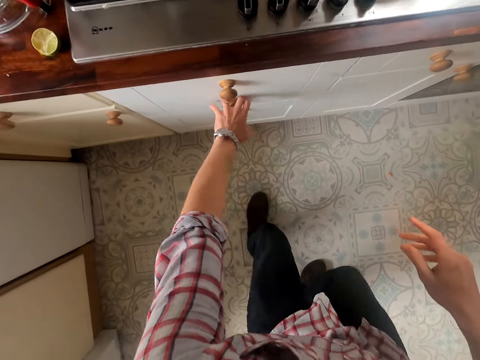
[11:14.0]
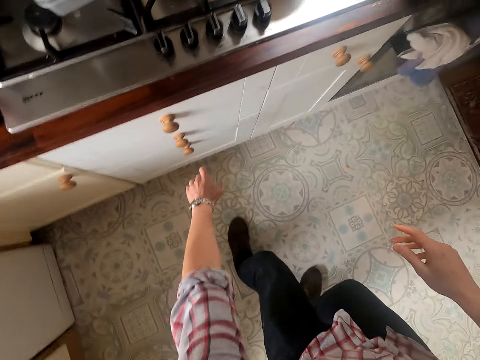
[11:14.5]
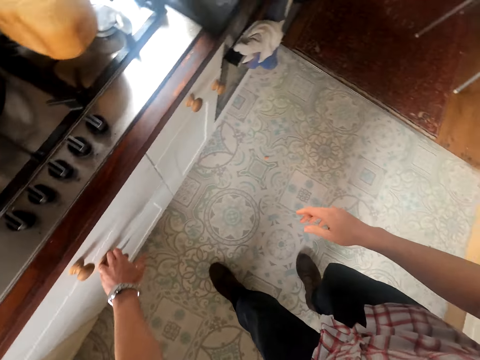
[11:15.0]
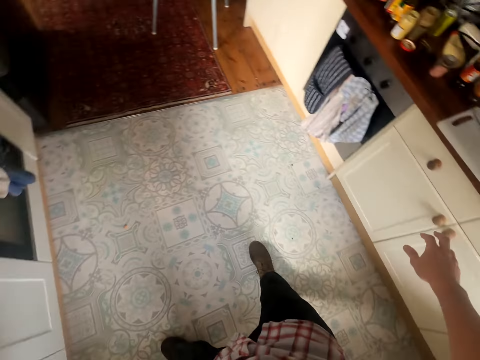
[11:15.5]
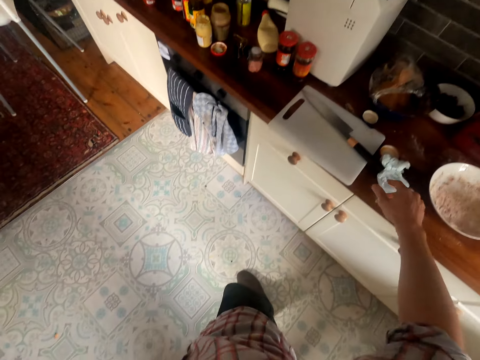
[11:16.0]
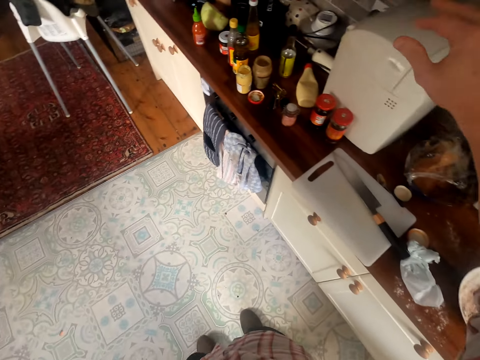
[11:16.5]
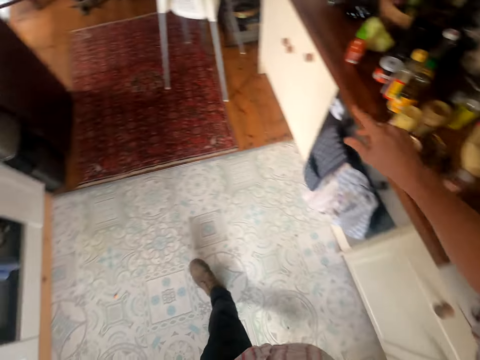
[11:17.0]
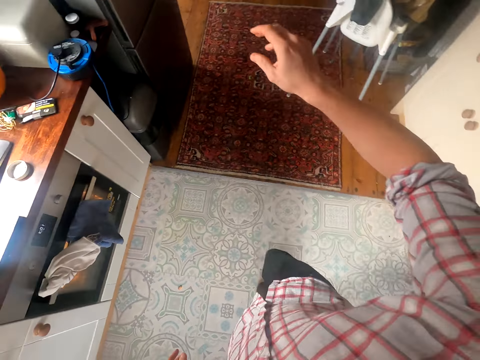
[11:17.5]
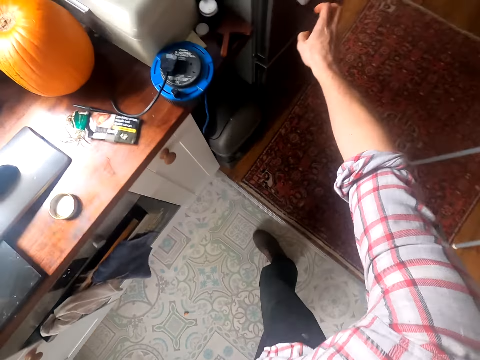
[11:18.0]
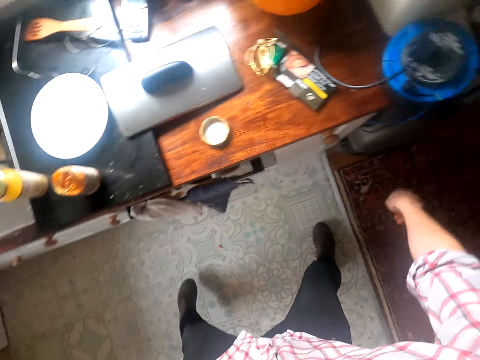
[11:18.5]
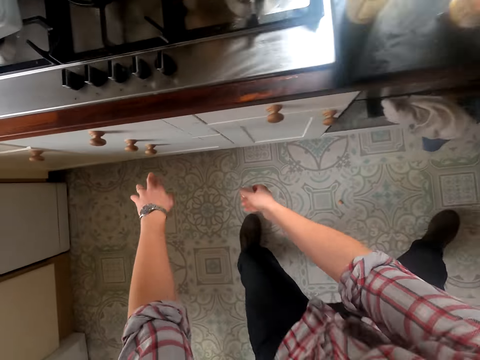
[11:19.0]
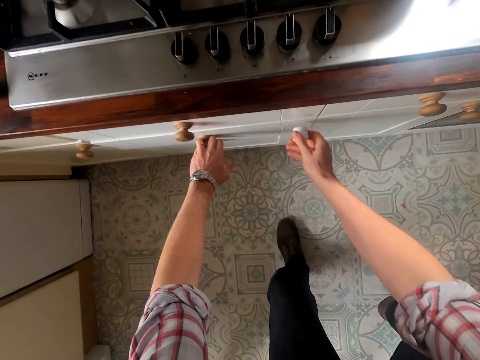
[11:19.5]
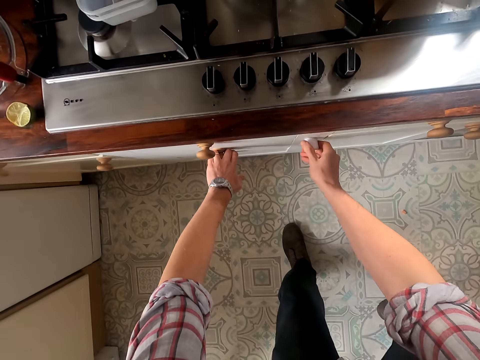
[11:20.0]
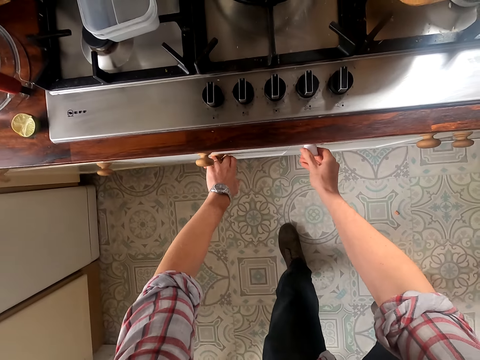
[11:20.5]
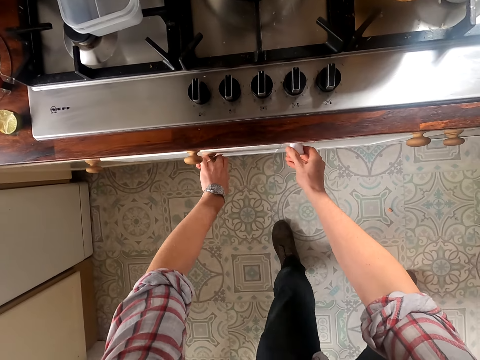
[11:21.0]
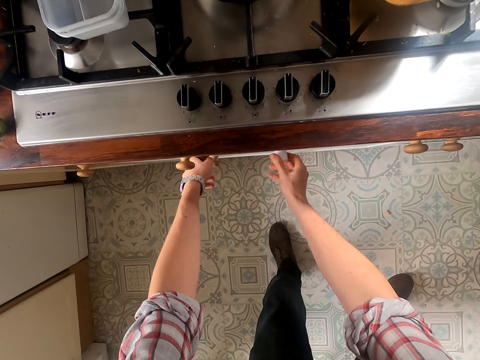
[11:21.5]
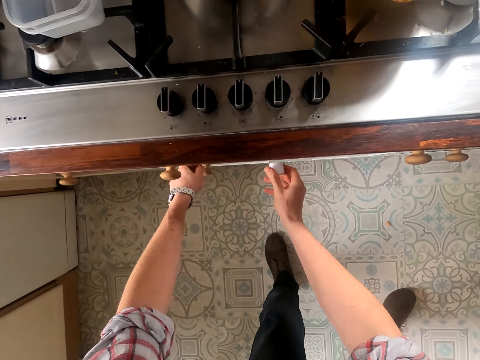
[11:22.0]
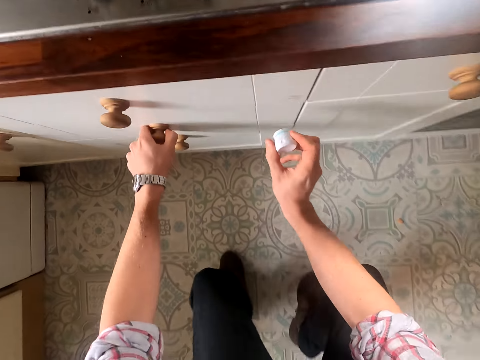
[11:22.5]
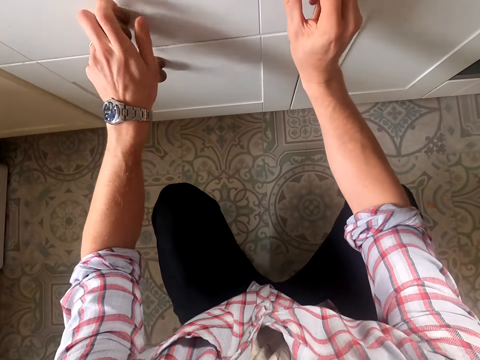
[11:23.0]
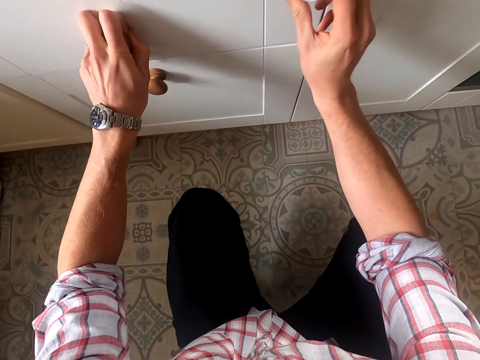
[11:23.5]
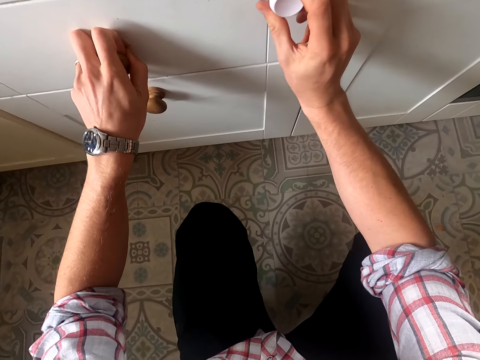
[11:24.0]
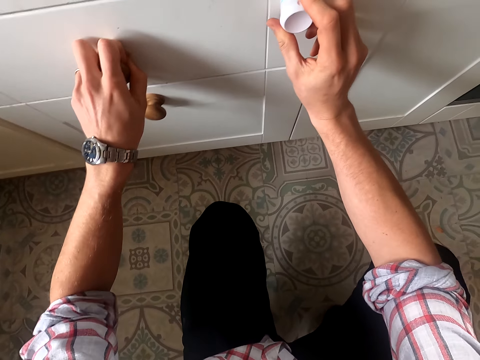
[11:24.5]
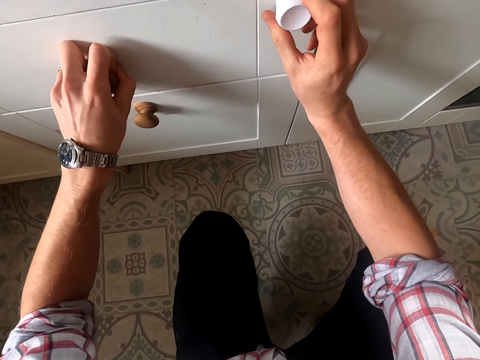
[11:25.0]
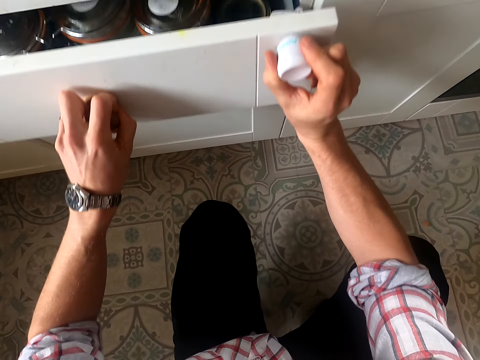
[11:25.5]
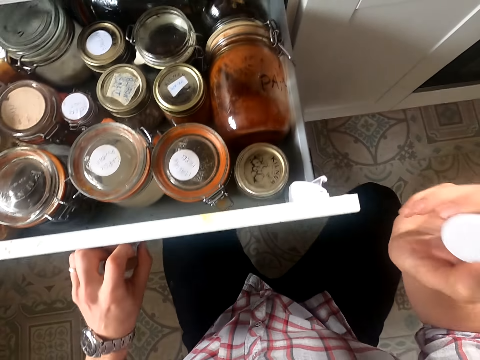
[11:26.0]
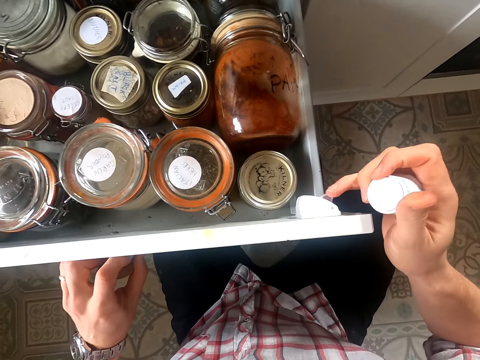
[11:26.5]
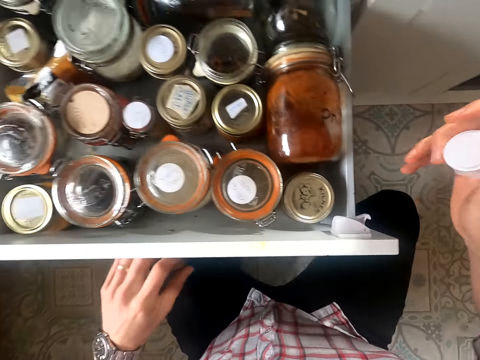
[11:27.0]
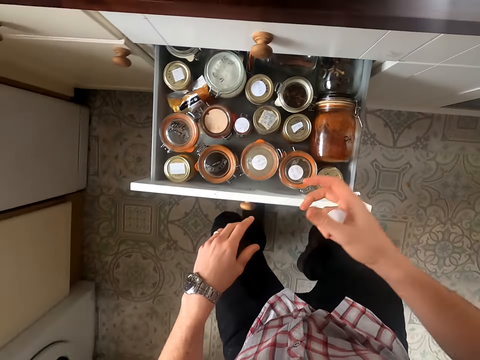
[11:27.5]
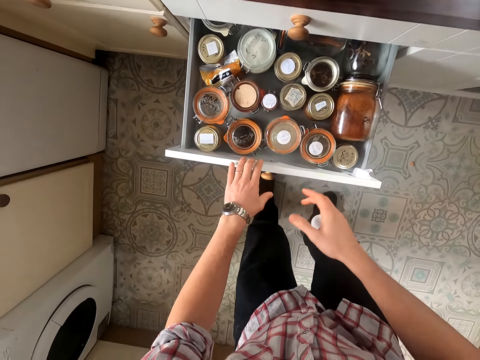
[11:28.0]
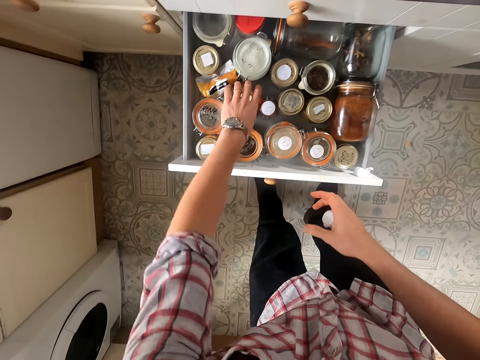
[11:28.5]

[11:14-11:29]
The camera wearer opens the drawer. They move around. They open the drawer. They open the drawer.

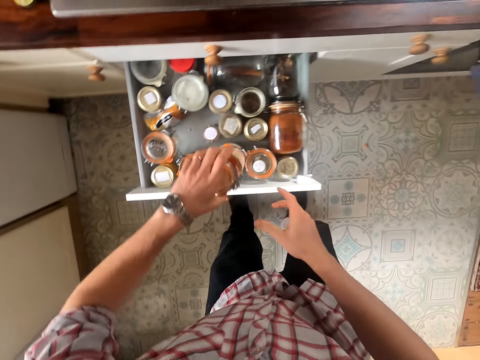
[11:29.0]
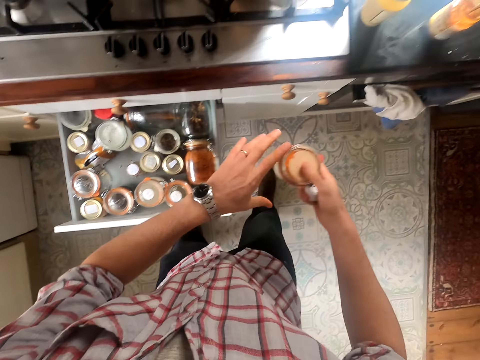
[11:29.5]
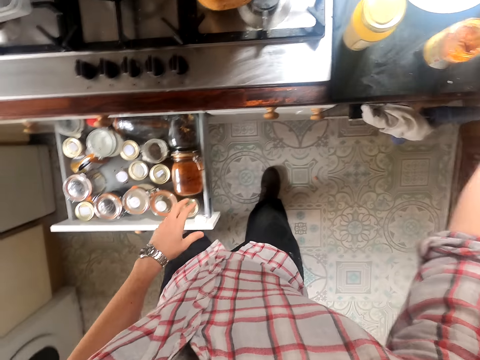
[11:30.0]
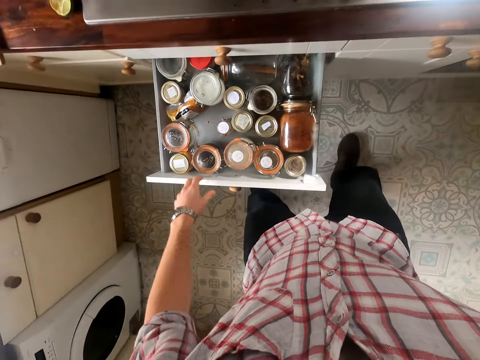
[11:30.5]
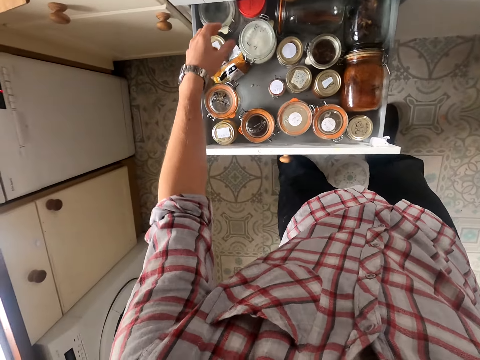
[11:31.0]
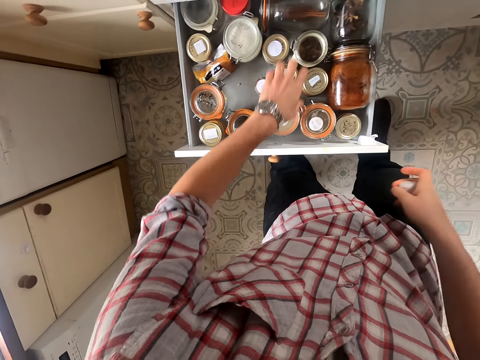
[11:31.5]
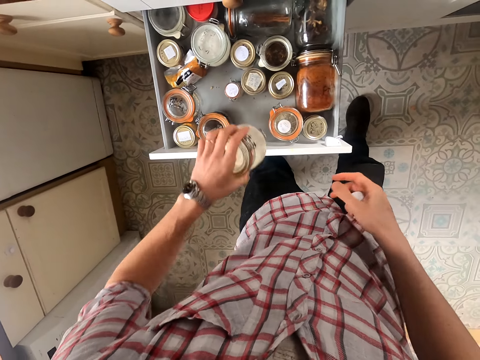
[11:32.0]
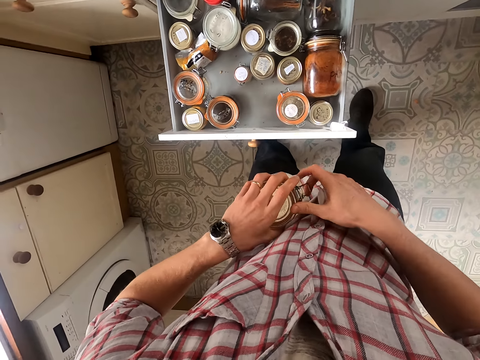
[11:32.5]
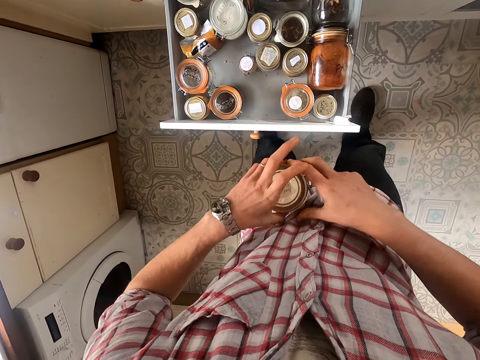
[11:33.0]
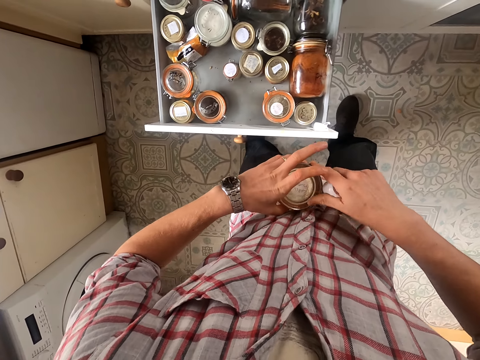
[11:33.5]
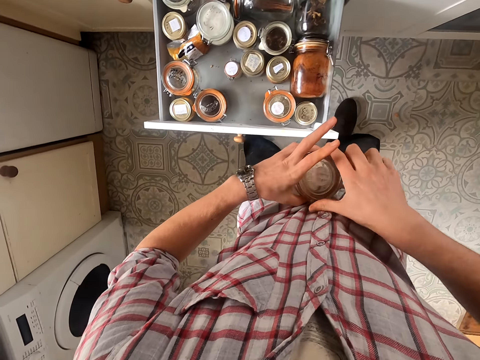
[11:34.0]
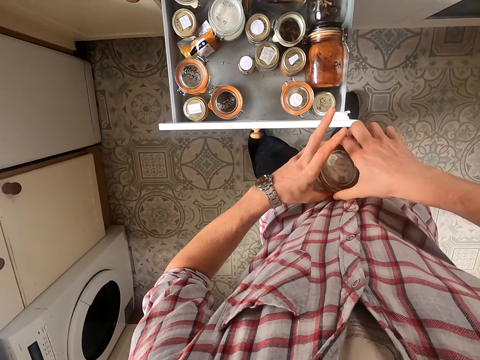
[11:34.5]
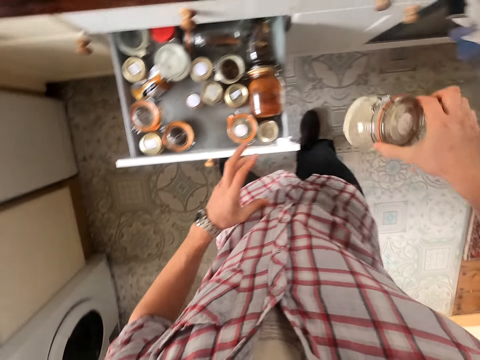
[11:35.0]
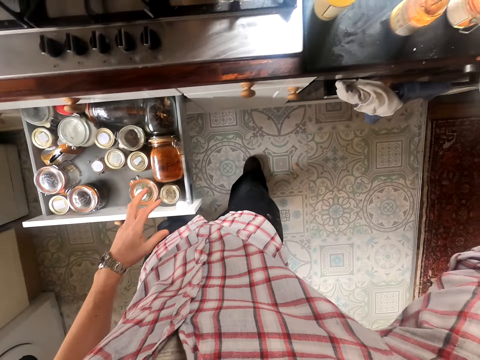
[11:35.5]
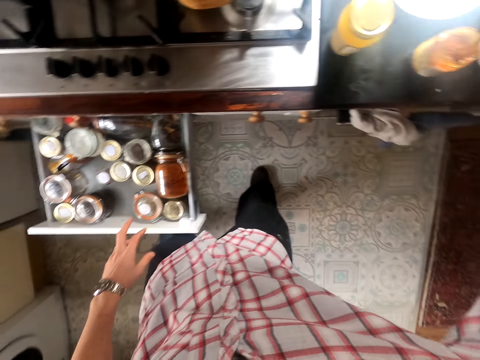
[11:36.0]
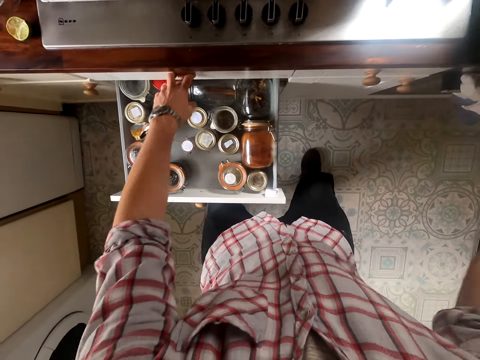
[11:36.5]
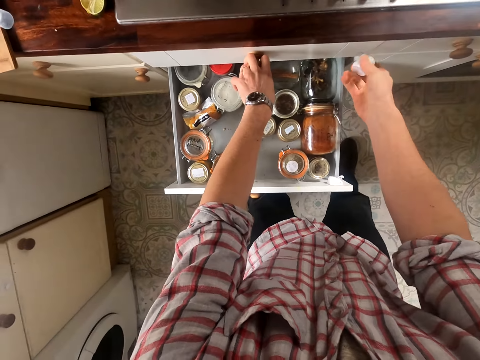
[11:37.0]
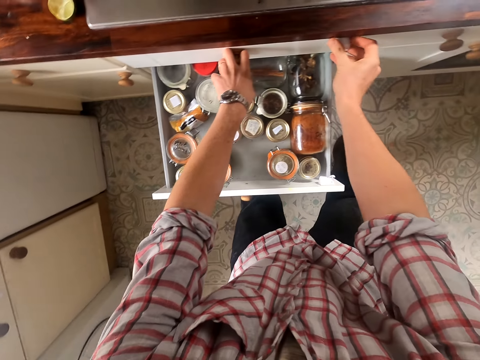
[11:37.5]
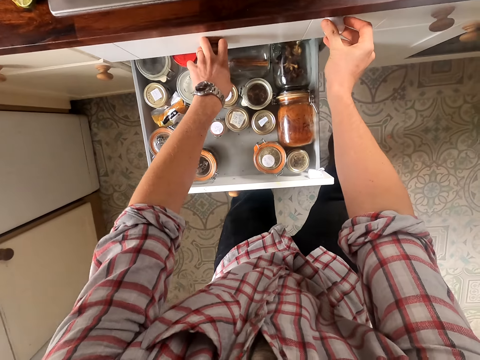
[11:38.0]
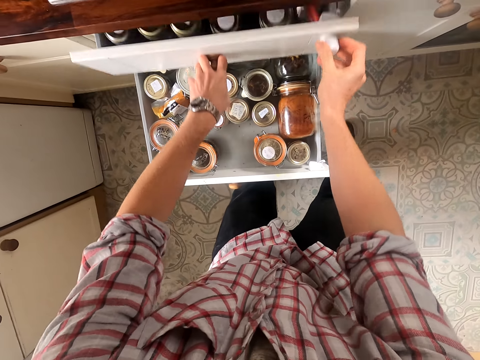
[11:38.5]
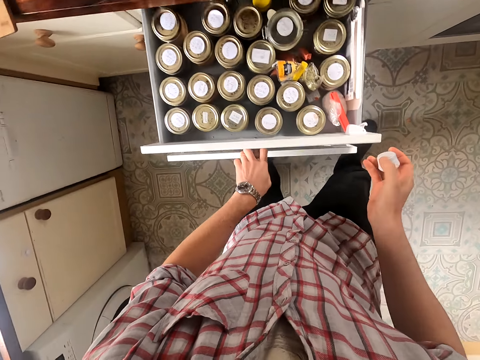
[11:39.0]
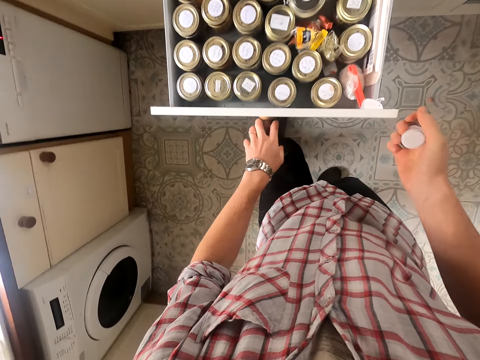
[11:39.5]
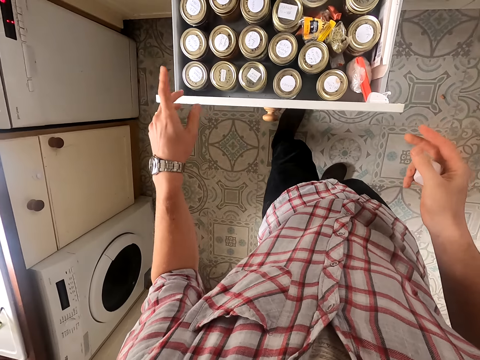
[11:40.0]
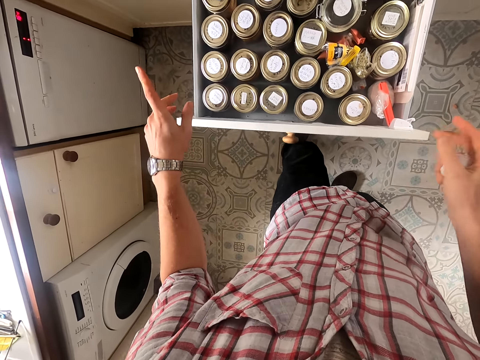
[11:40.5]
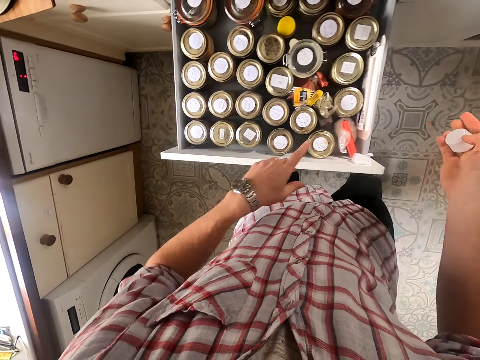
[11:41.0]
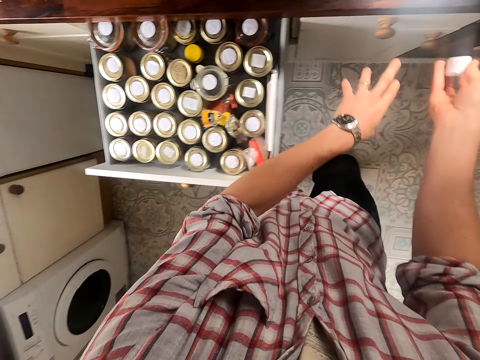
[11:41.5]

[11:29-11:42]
The camera wearer picks a tin or spice container from the drawer. They place the spice container on the counter top. They pick a tin from the drawer. They place the spice container on the counter top. They open another drawer.
